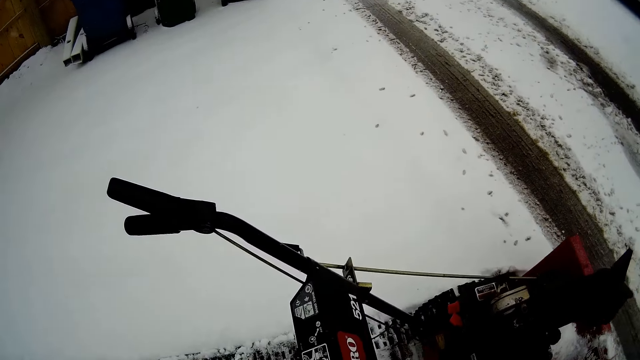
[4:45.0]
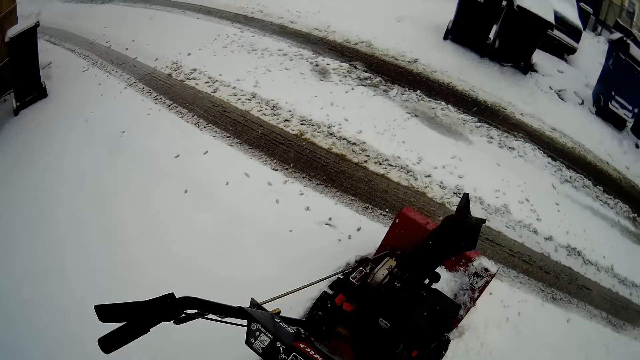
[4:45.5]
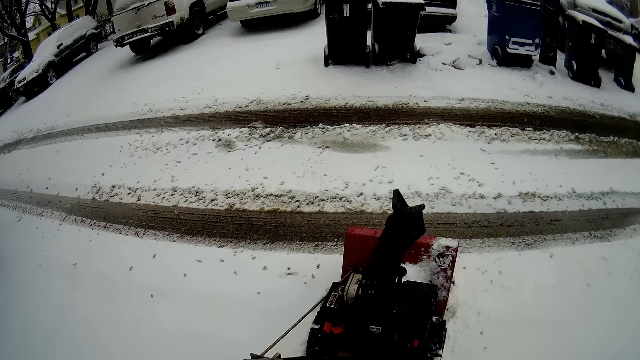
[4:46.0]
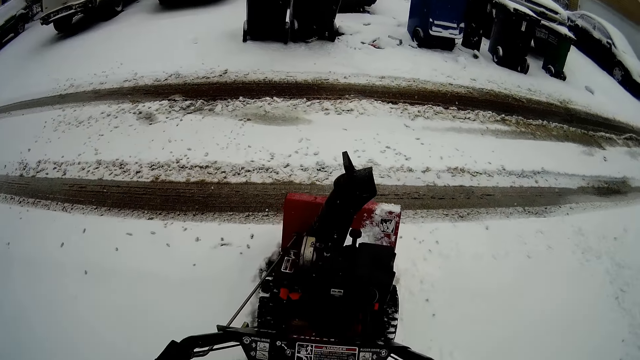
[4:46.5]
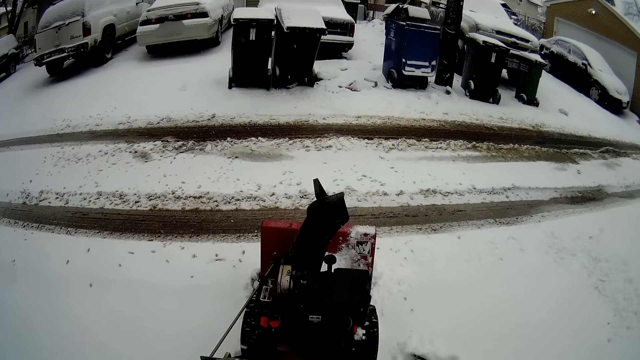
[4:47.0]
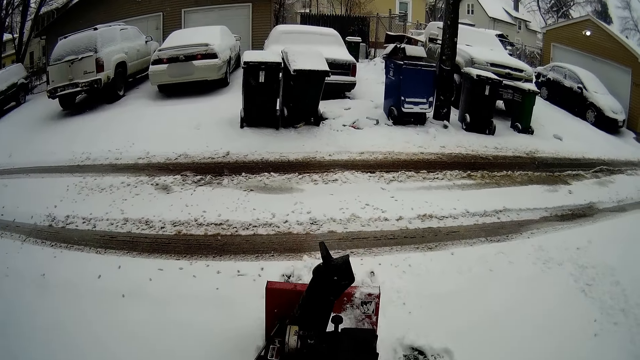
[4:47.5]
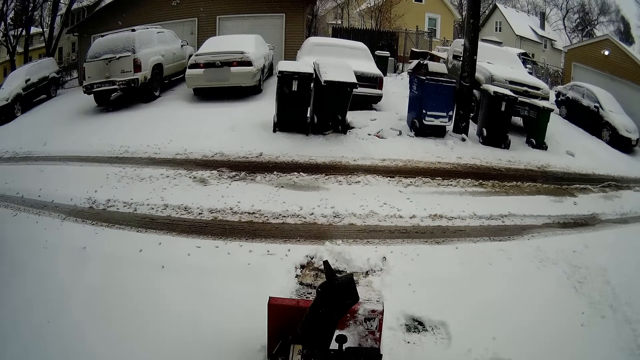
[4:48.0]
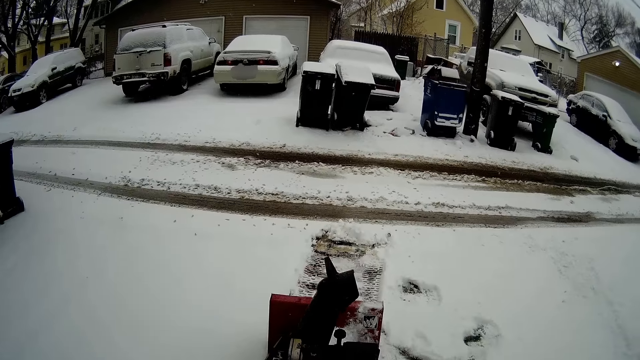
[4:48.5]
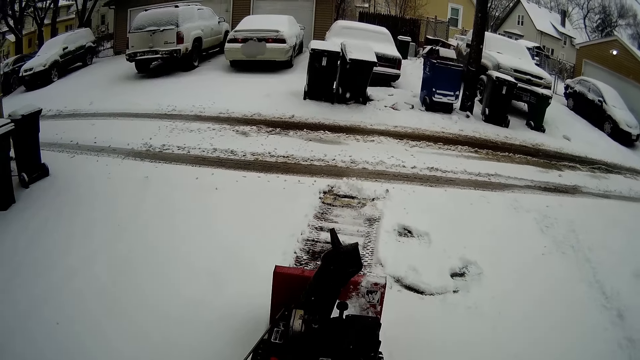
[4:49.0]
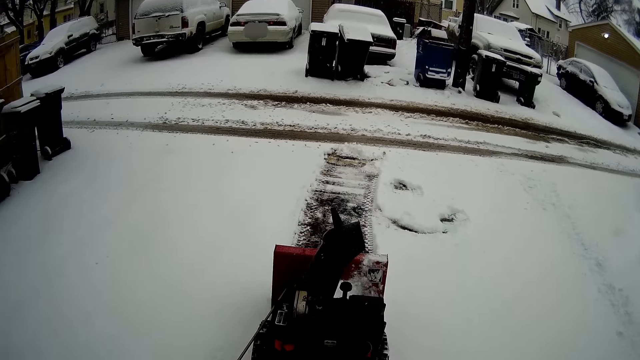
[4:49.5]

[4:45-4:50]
The camera wearer pulls the snow mini skid backwards.

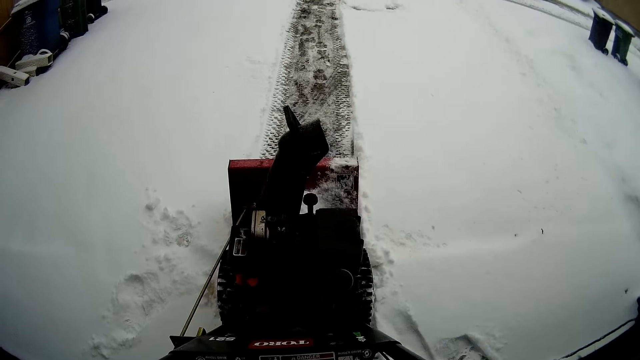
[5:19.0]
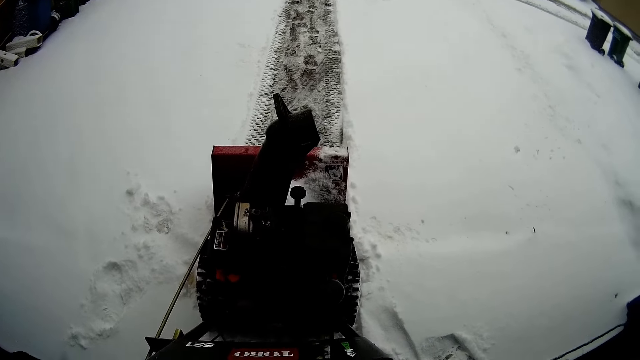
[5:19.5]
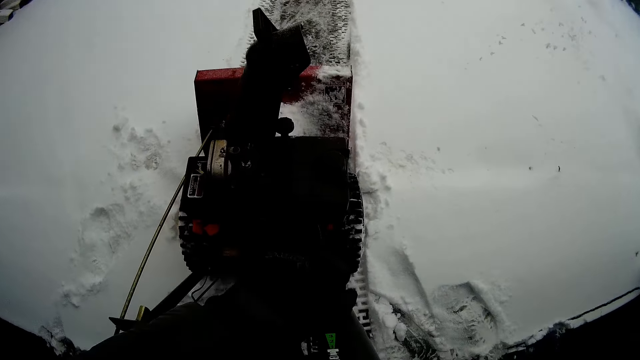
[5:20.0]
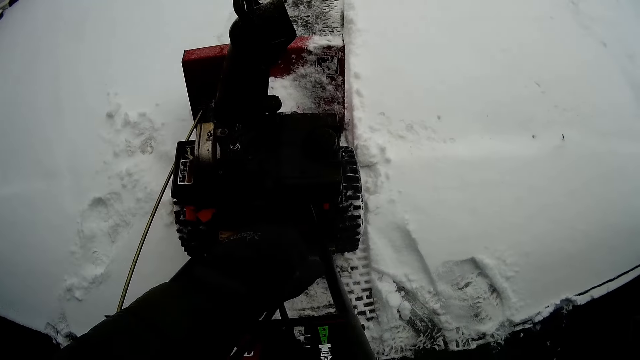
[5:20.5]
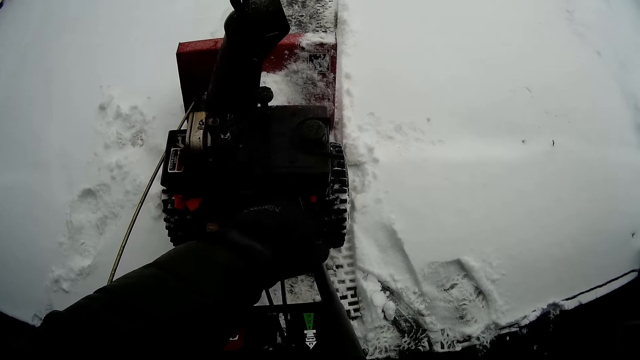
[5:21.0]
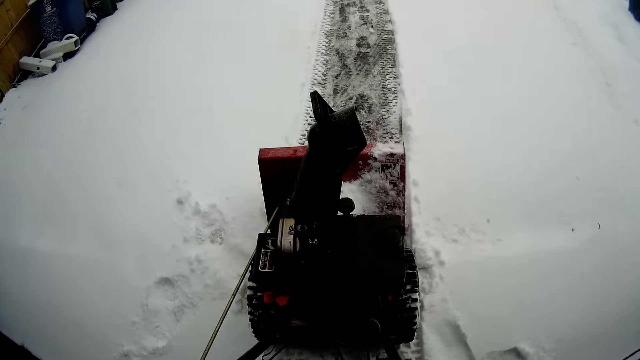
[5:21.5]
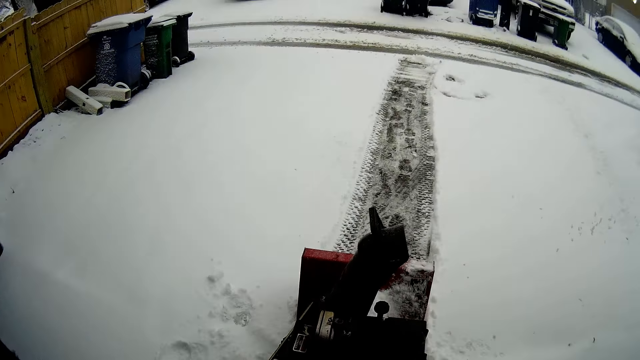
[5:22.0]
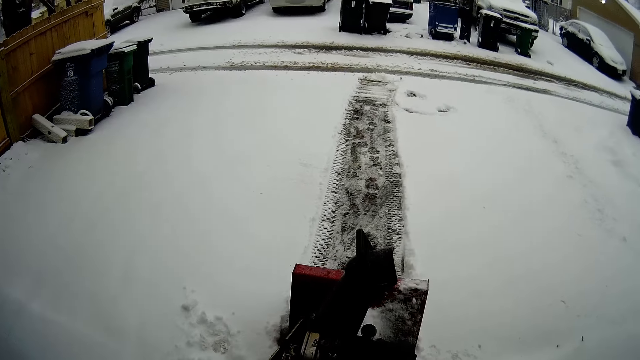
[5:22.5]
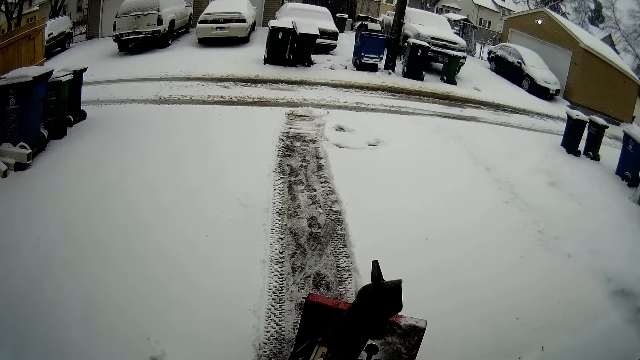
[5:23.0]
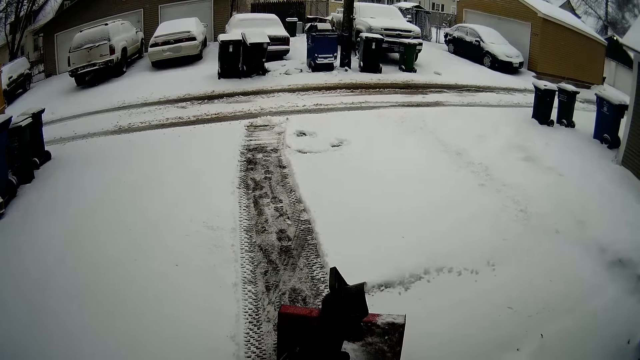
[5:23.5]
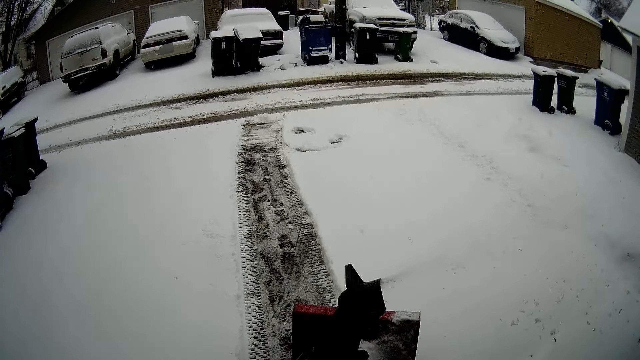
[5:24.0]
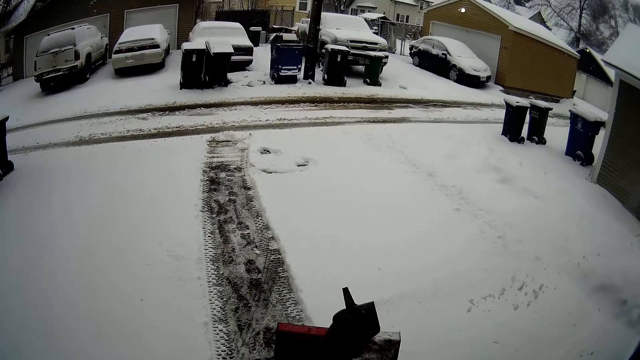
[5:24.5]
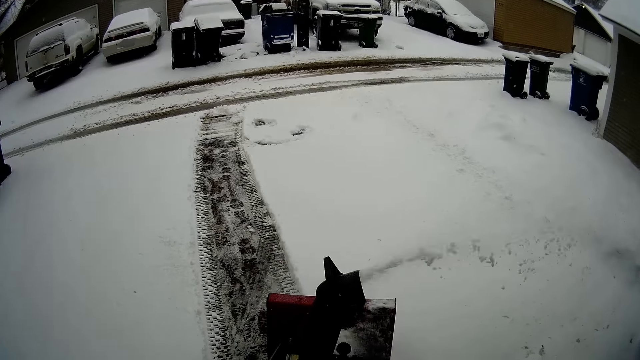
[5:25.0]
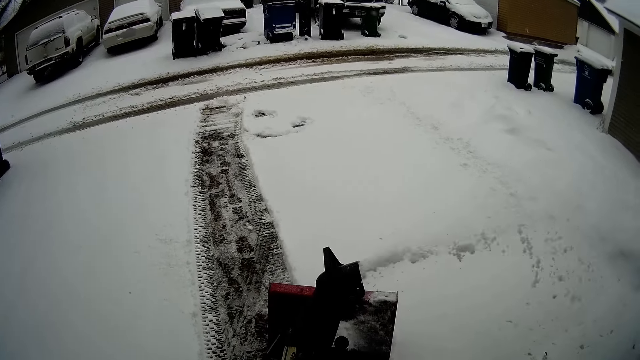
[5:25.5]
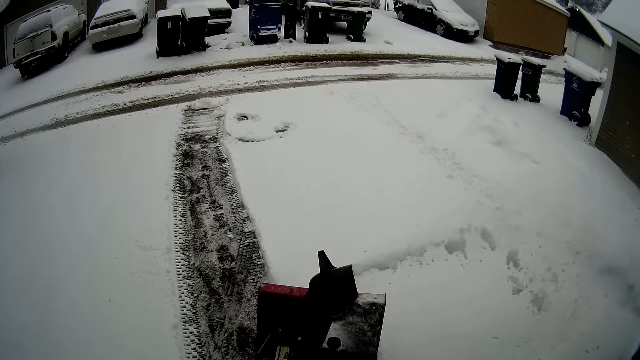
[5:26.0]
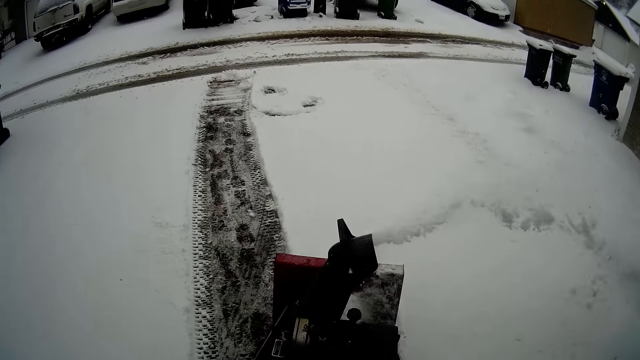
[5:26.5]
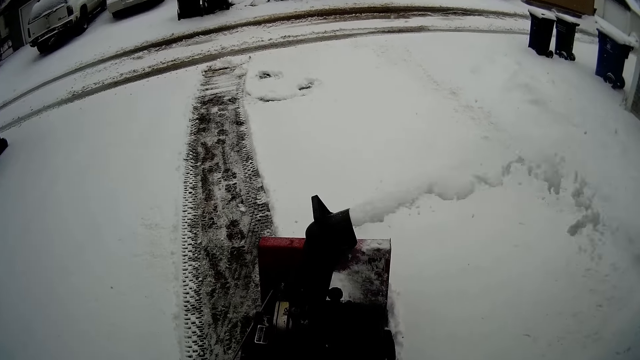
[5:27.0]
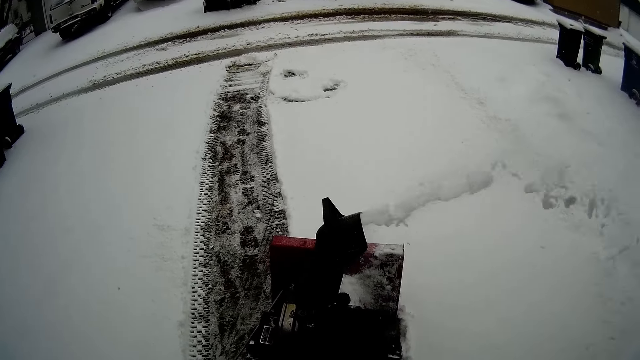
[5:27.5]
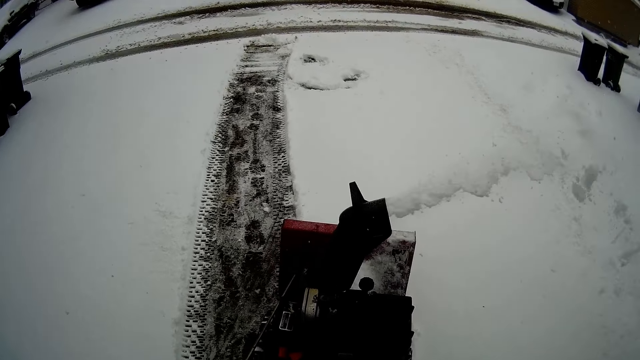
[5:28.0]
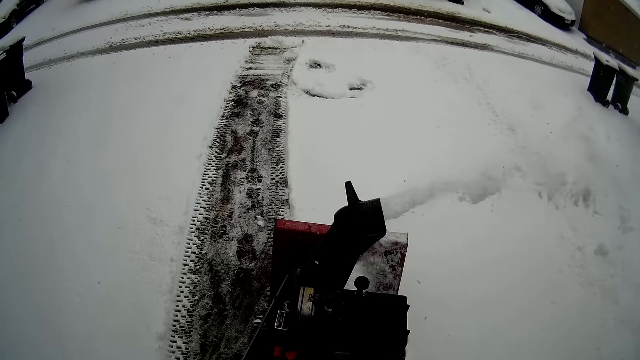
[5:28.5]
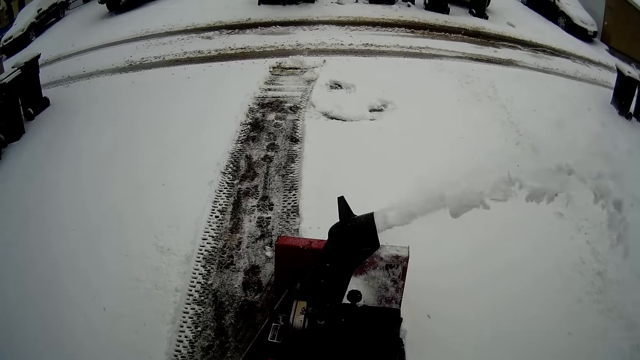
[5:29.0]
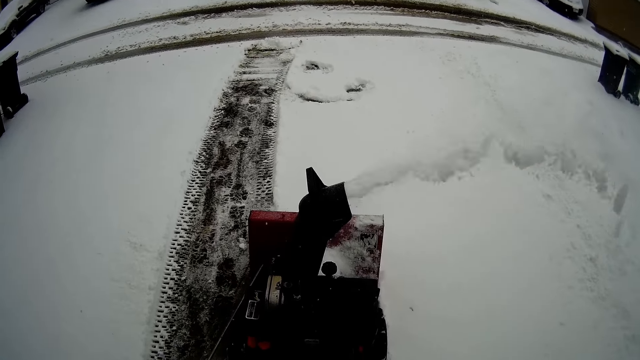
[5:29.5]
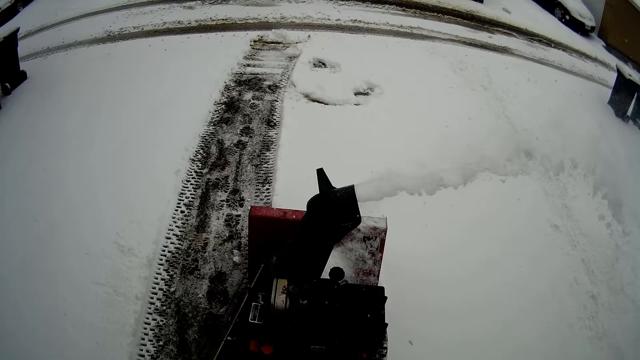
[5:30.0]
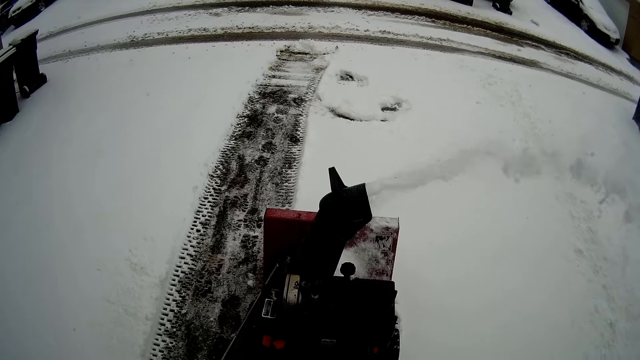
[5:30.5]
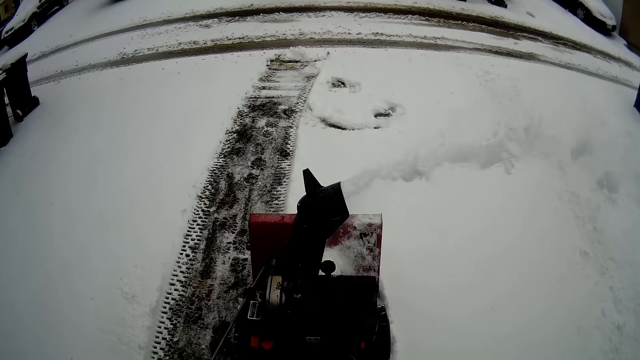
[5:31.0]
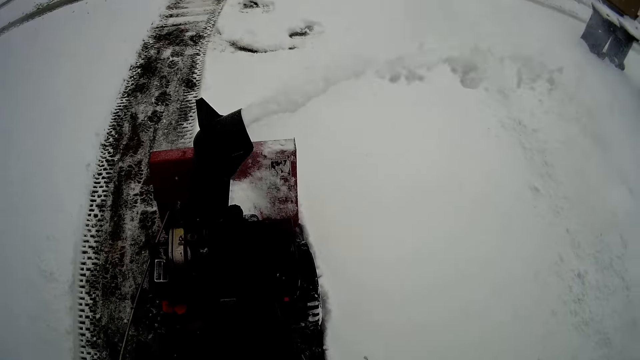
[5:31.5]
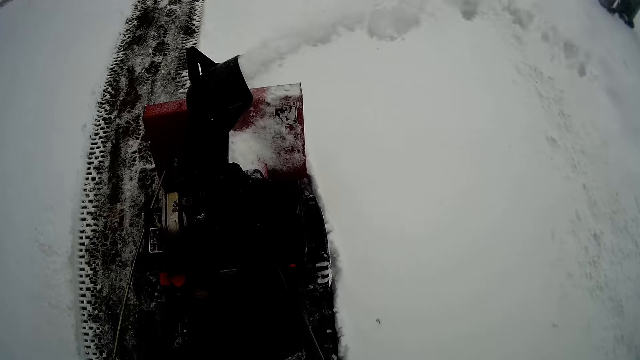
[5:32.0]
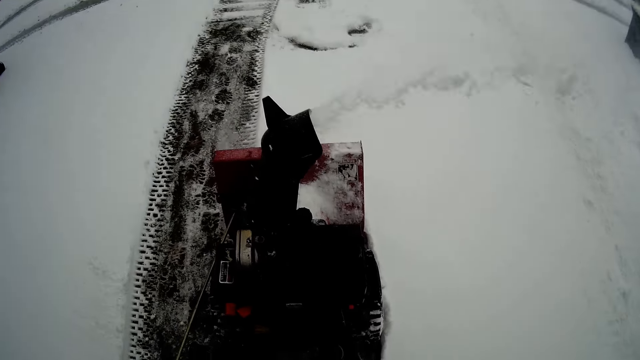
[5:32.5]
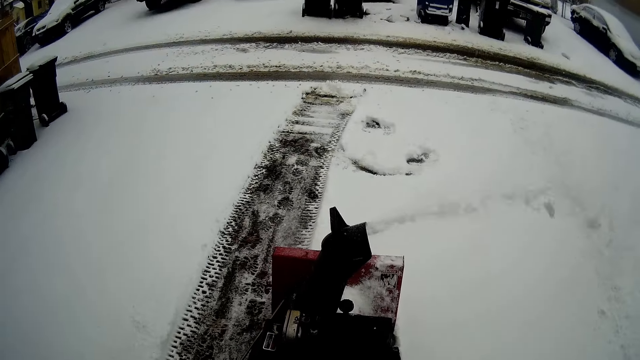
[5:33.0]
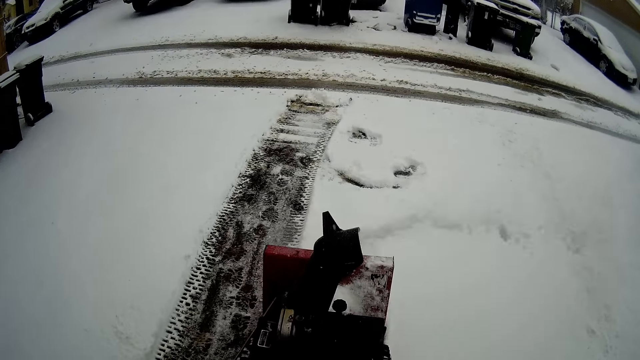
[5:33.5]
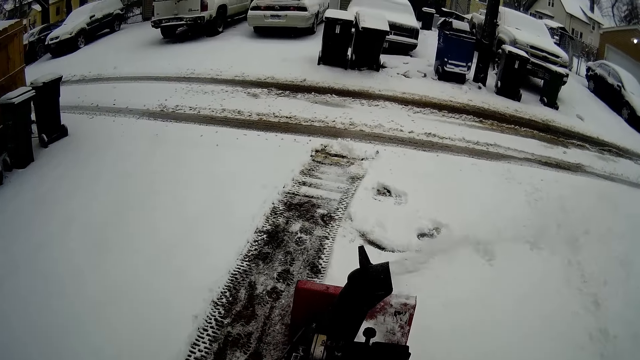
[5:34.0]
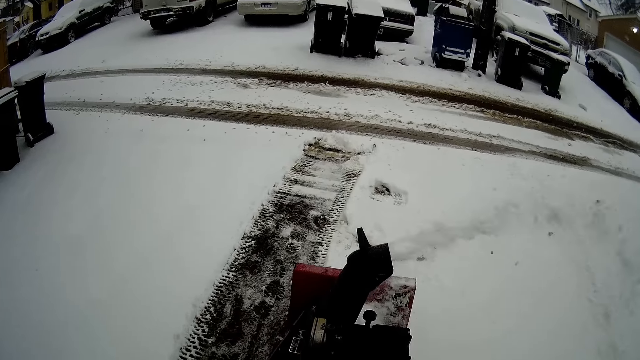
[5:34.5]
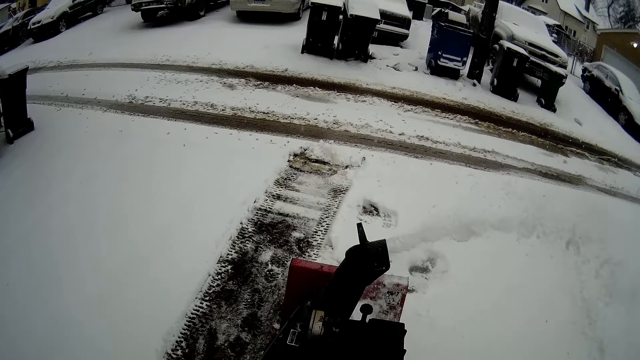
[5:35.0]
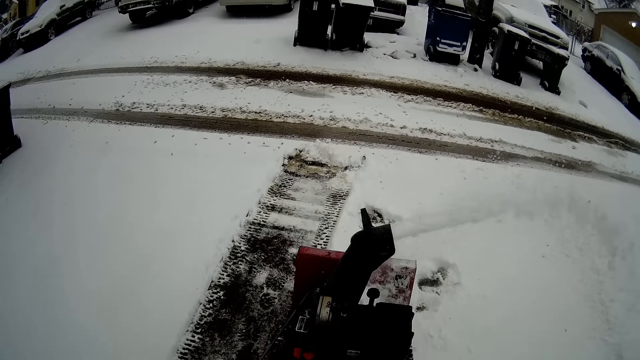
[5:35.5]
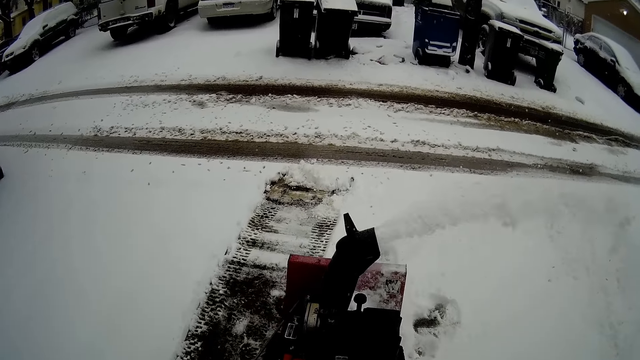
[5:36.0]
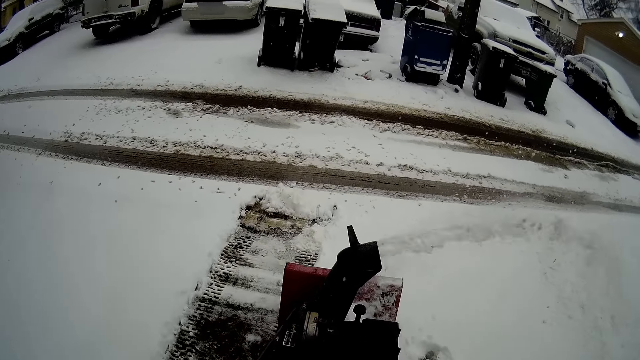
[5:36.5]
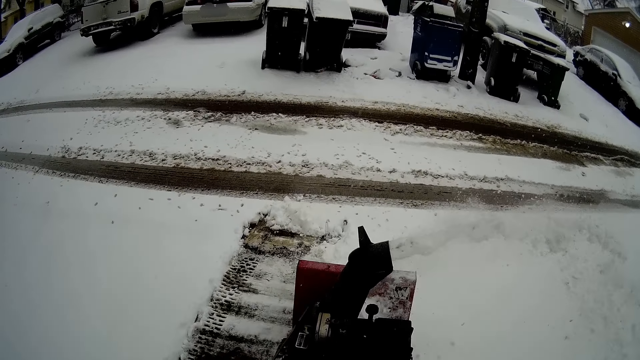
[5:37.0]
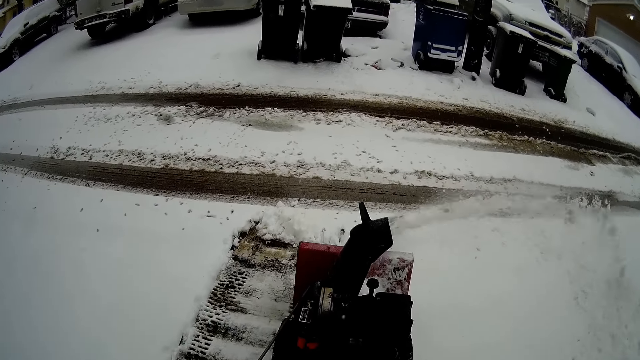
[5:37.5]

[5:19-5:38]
The camera wearer adjusts a gear shaft on the mini skid. They blow snow with the snow mini skid.
